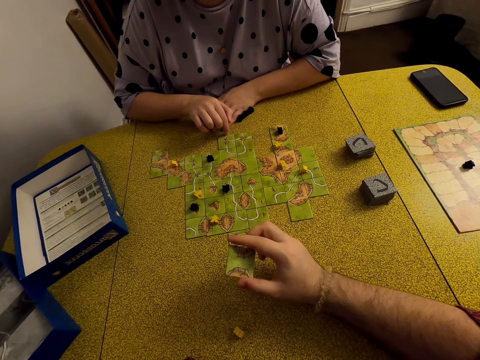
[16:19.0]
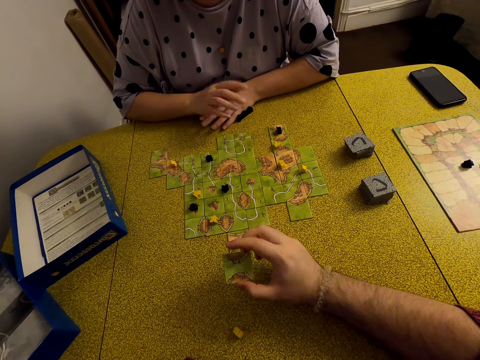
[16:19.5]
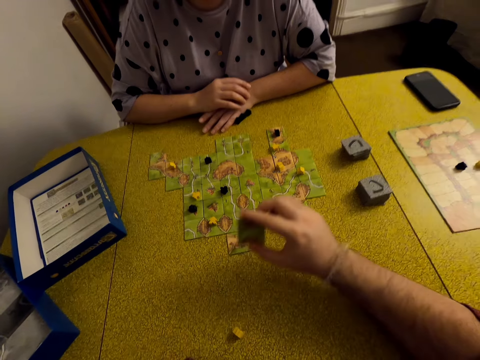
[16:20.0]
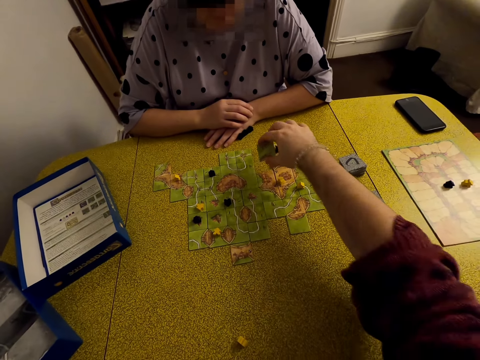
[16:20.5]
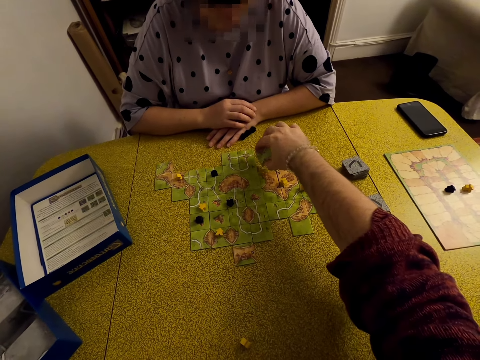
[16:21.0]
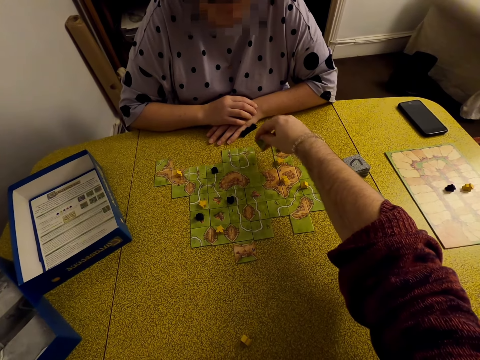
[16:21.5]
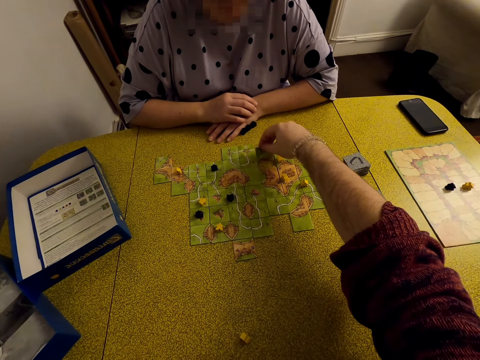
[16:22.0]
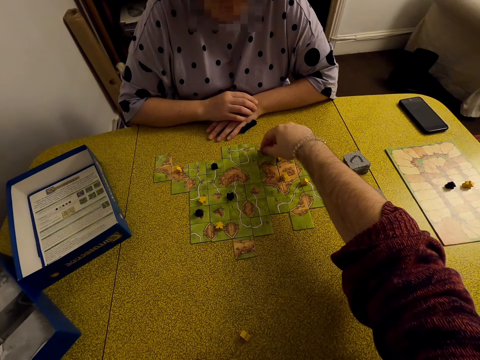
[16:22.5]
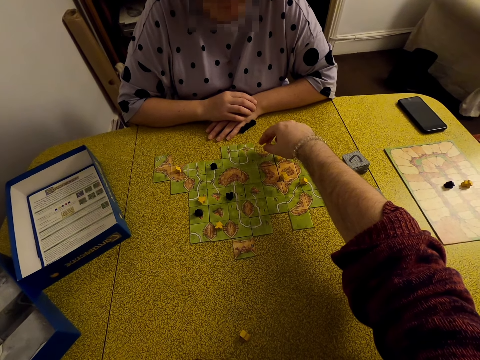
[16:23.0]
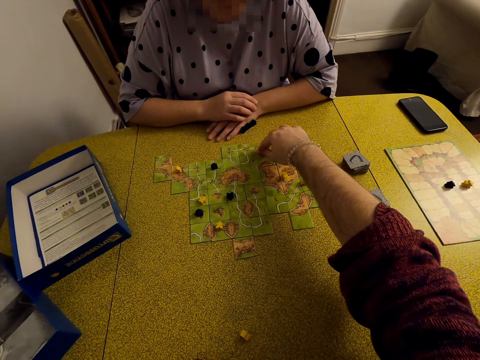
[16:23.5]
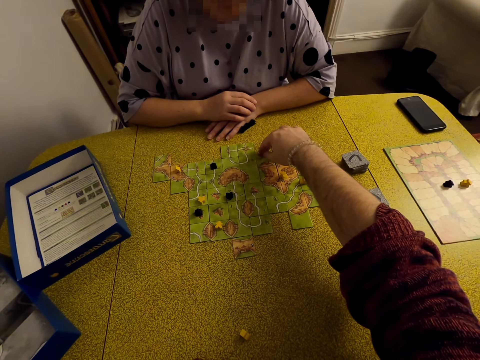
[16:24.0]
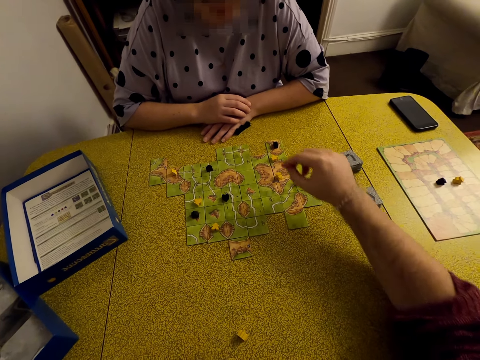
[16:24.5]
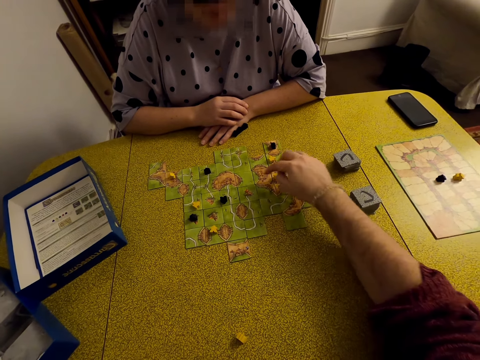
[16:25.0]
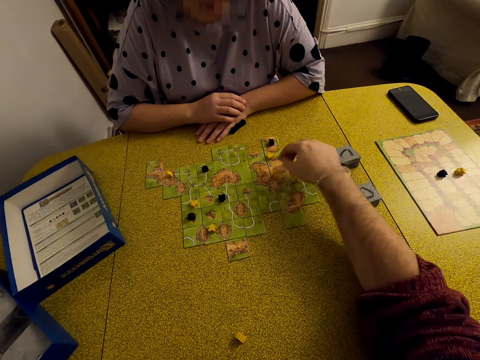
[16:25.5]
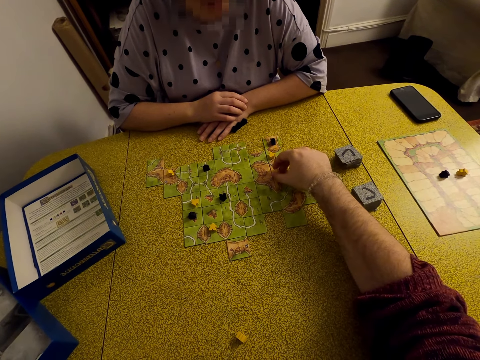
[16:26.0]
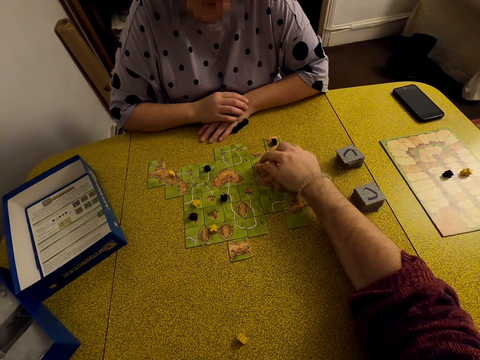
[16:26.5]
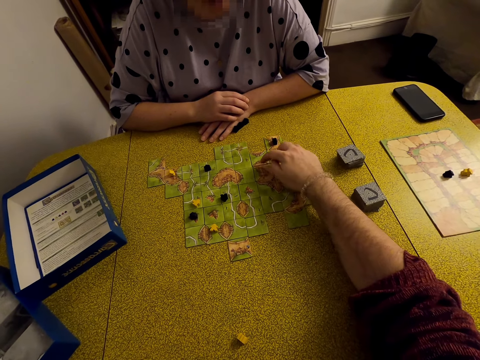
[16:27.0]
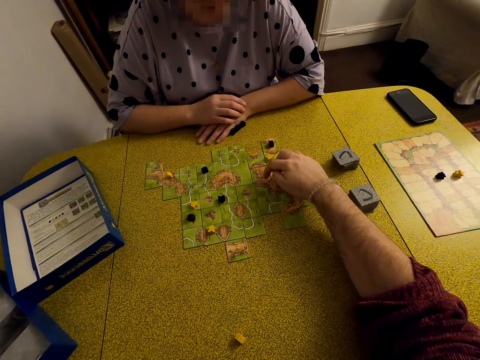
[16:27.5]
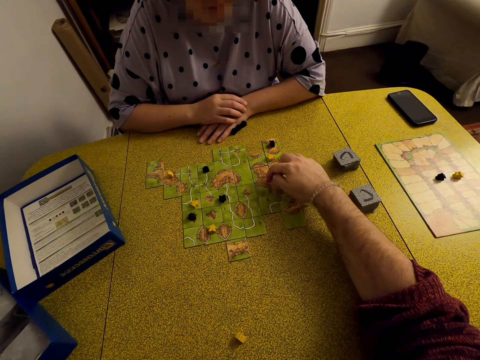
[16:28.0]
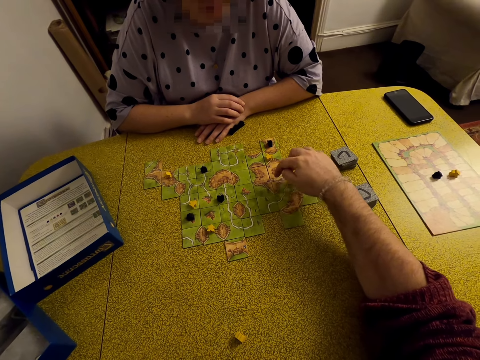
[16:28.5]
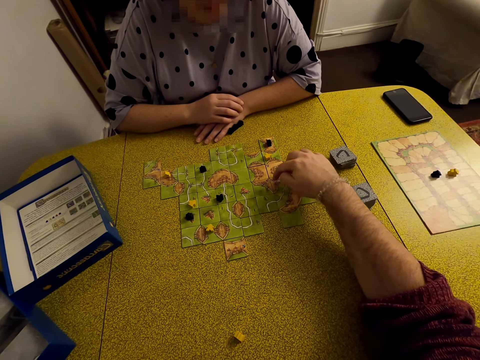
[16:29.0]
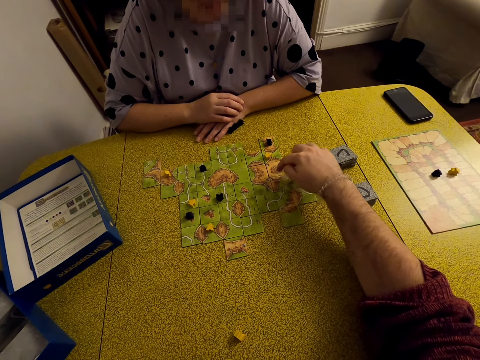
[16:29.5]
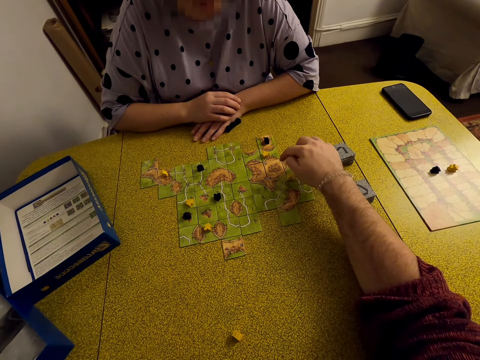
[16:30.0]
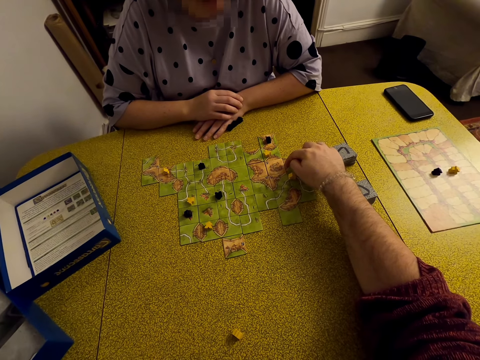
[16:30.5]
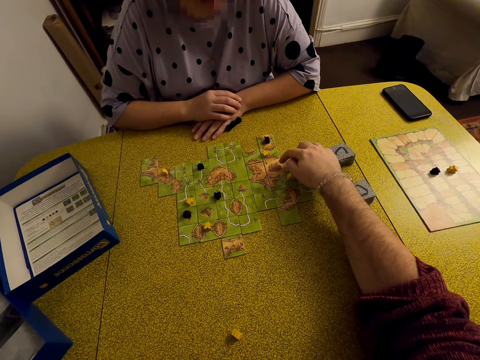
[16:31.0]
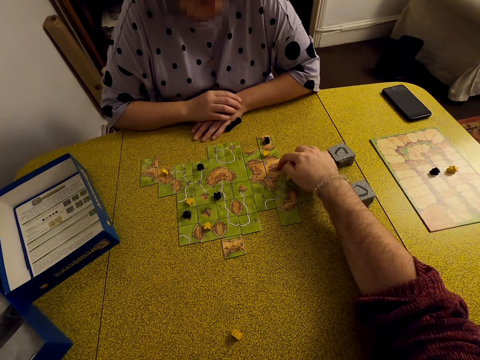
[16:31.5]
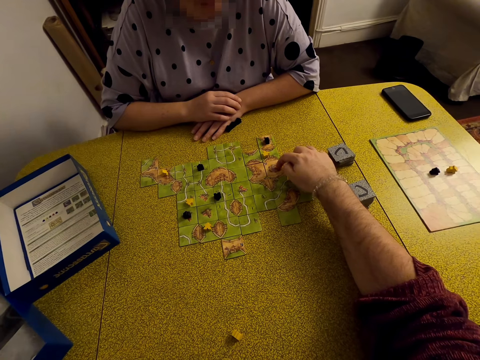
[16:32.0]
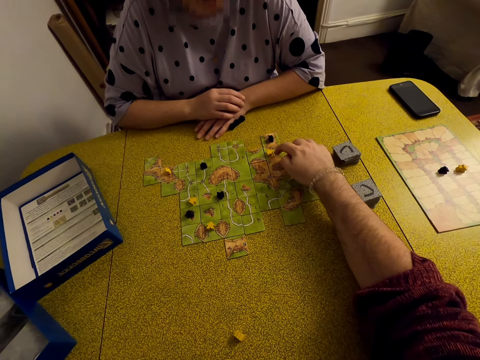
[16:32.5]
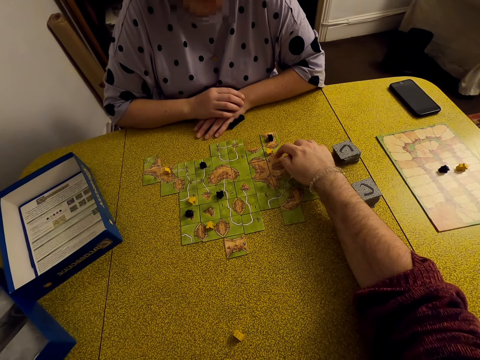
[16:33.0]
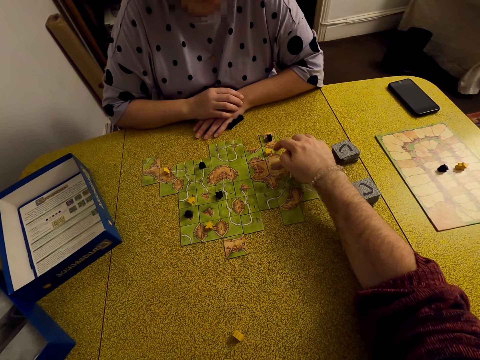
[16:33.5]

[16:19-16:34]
The camera wearer plays the Carcassonne game. They put the card on the table. They interact with a lady. They count the cards.

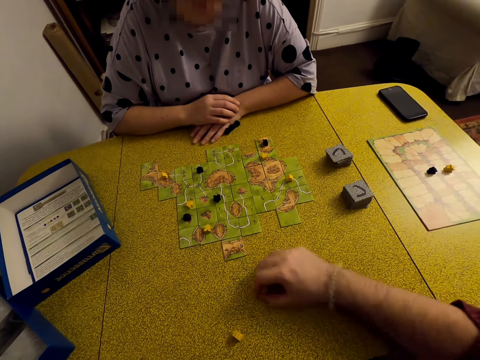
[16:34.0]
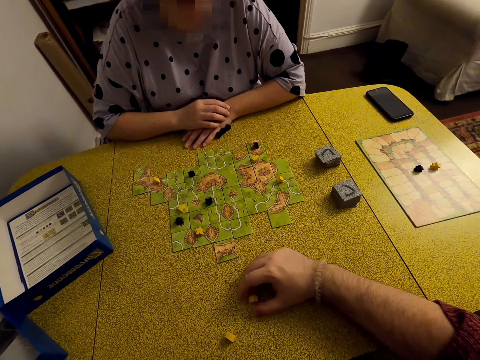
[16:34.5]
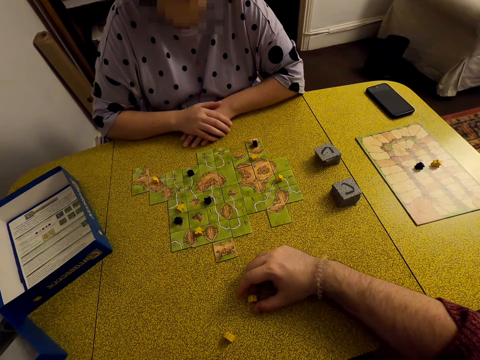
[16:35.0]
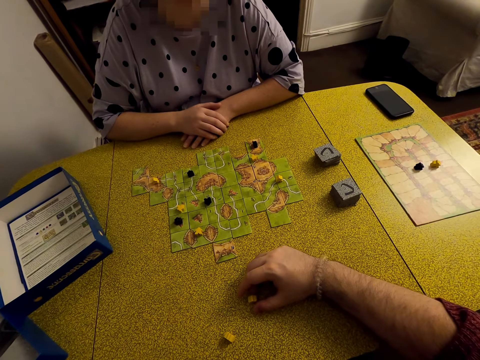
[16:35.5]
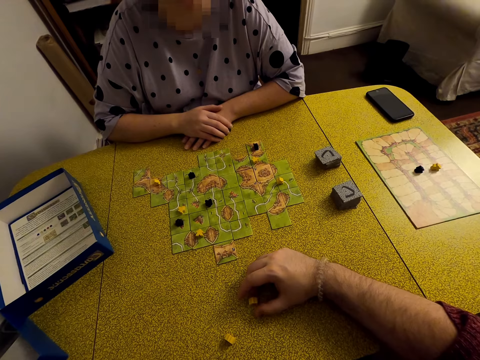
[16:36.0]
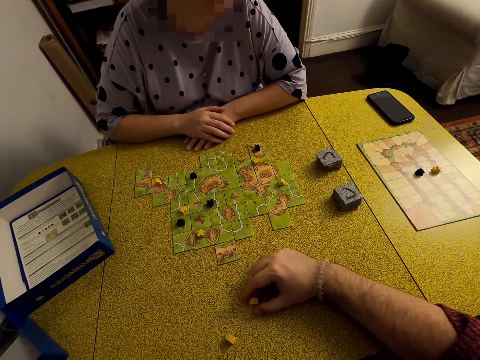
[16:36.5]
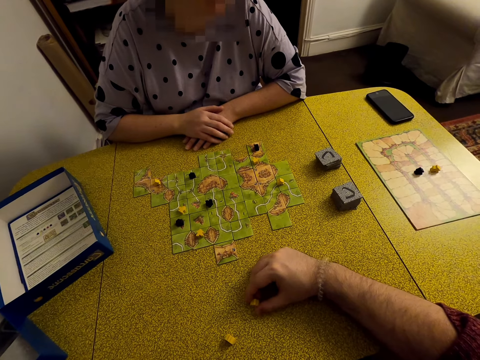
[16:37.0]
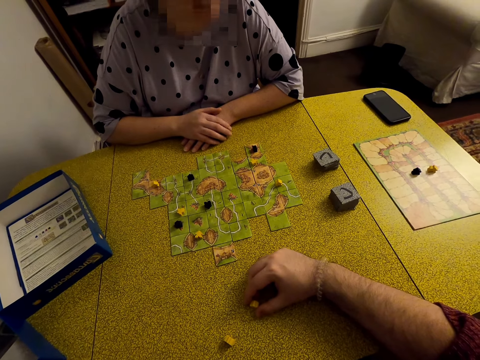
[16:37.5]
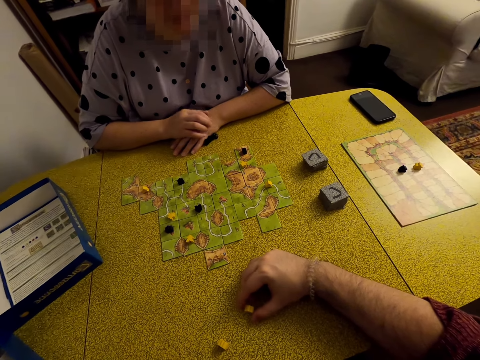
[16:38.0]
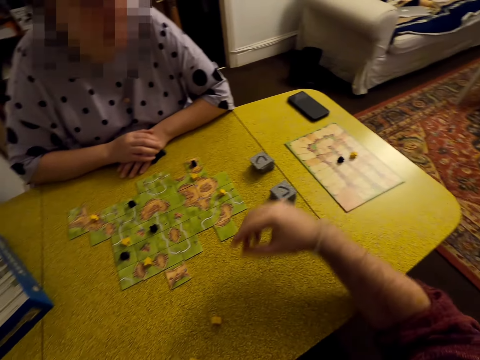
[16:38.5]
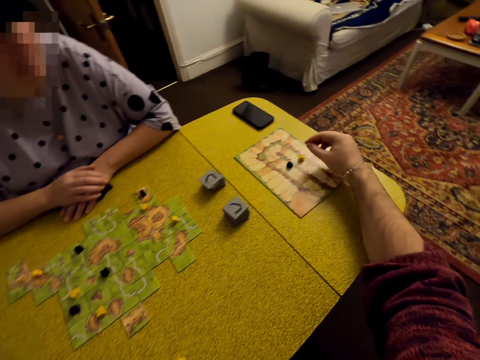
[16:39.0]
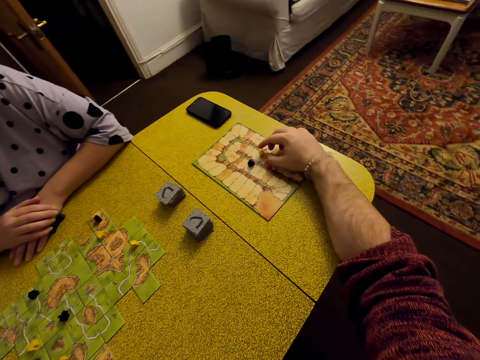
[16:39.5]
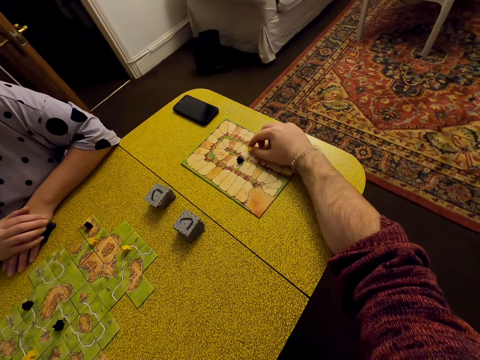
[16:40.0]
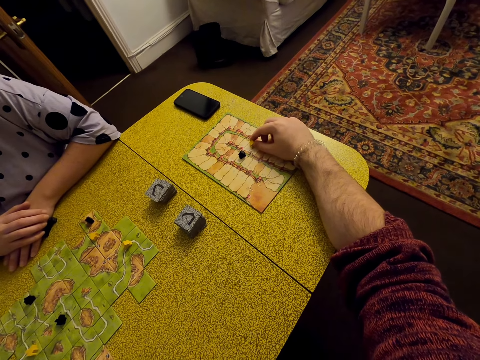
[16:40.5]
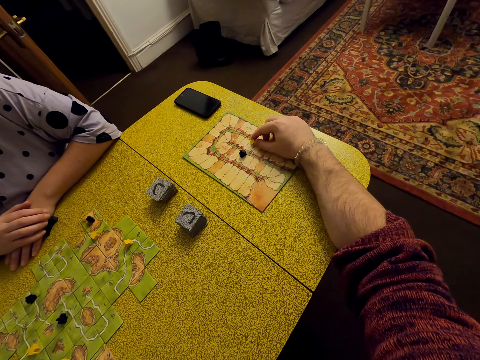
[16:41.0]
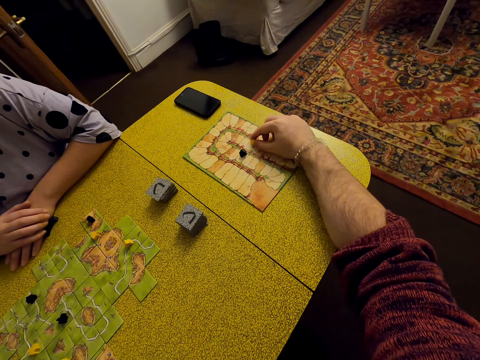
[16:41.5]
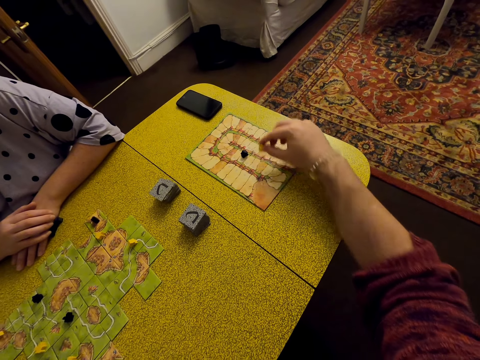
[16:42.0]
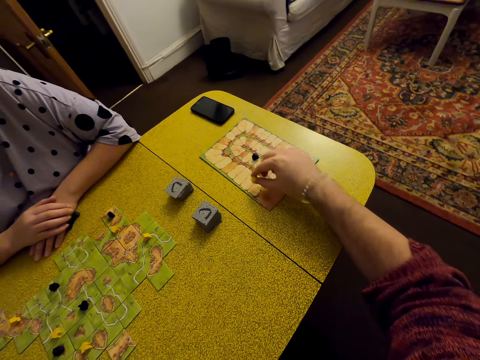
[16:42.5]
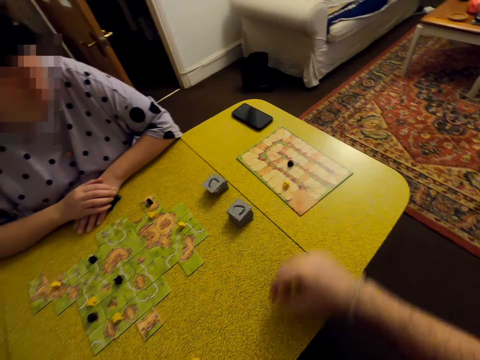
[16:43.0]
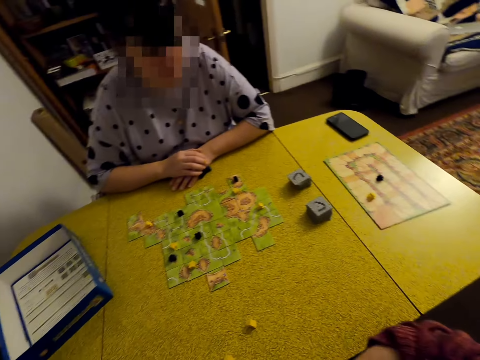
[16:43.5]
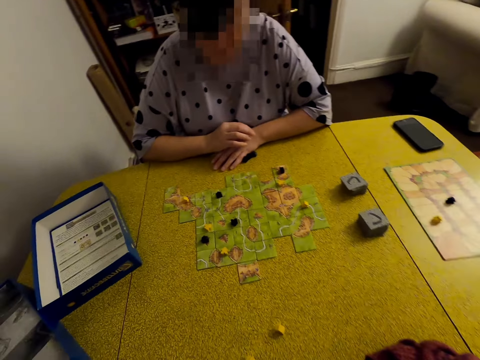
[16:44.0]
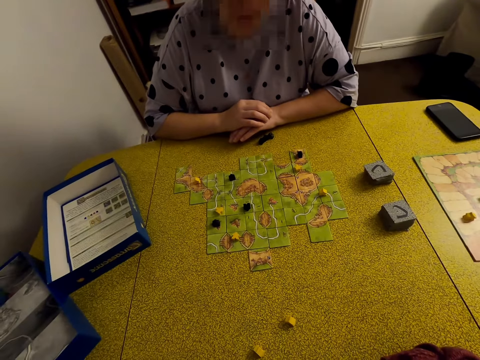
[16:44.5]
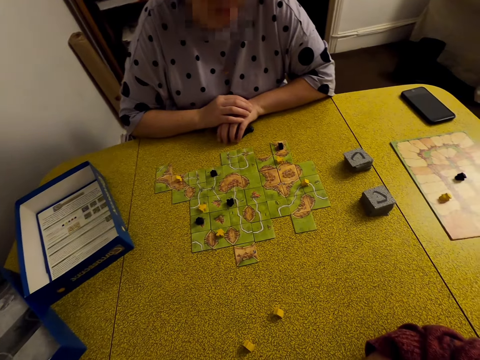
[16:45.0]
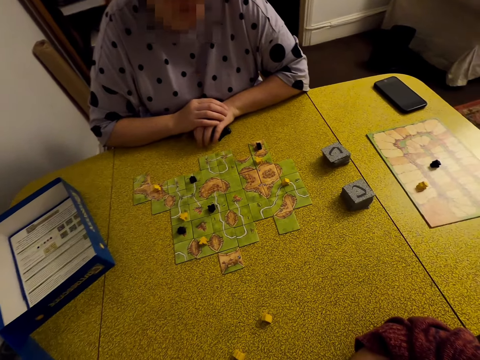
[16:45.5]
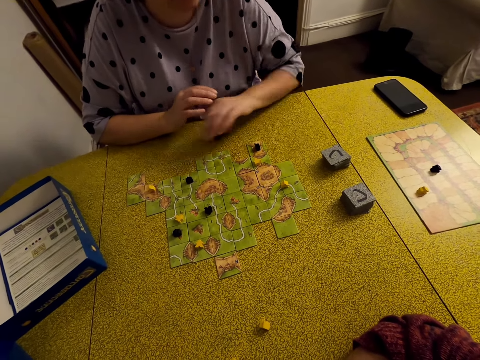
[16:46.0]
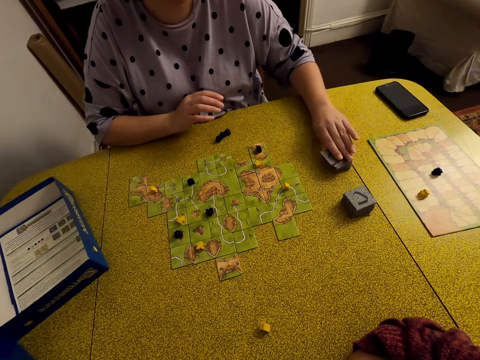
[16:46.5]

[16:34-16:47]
The camera wearer plays with the meeple on hands. They move the meeple. They interact with a lady. The lady picks a tile.
